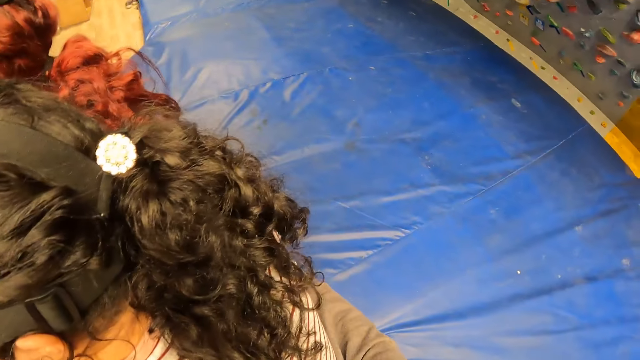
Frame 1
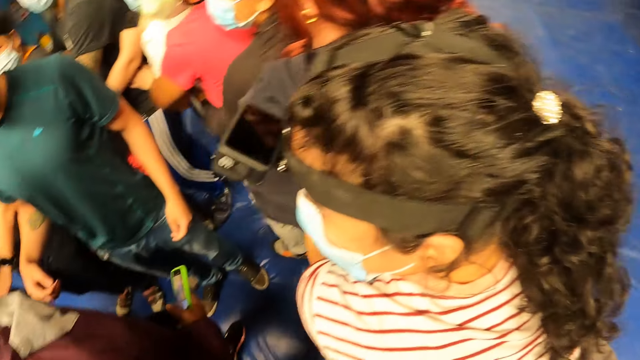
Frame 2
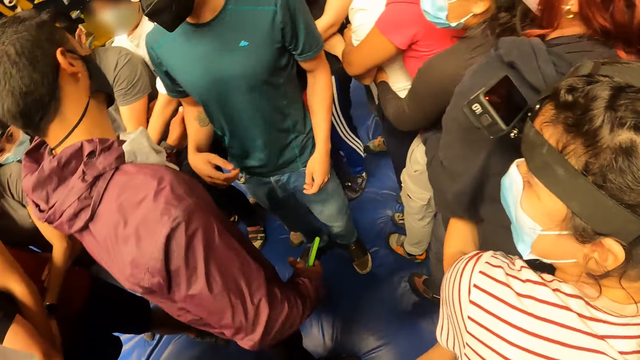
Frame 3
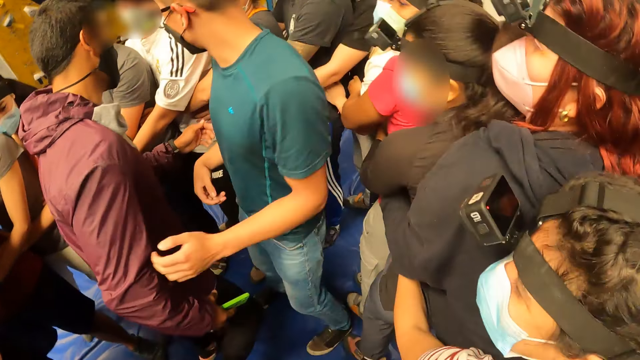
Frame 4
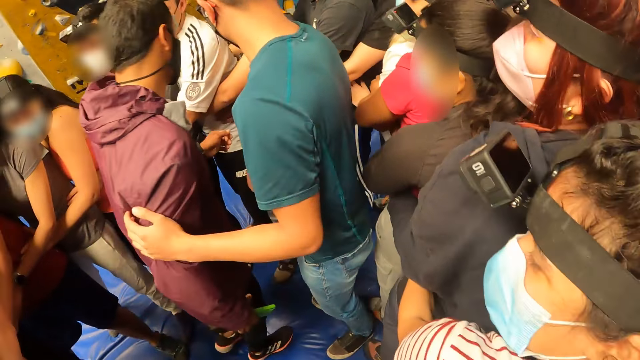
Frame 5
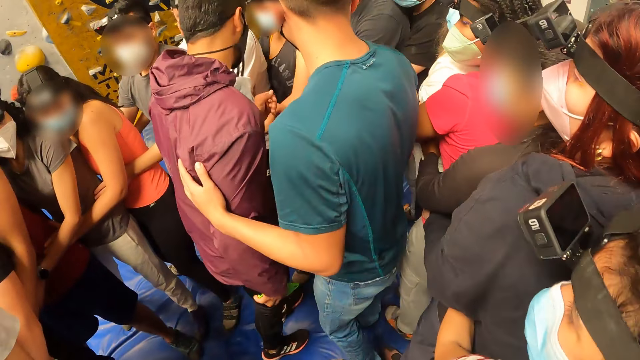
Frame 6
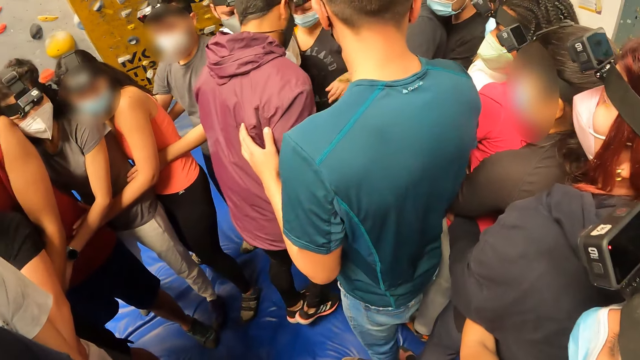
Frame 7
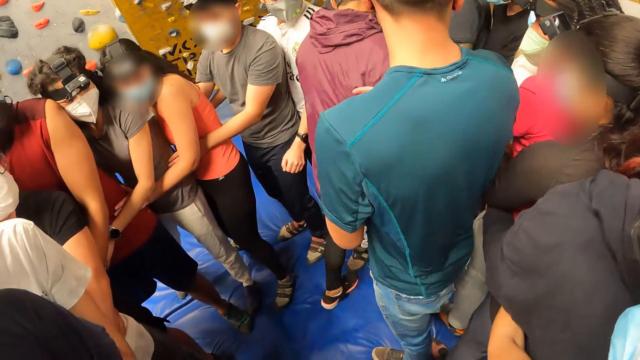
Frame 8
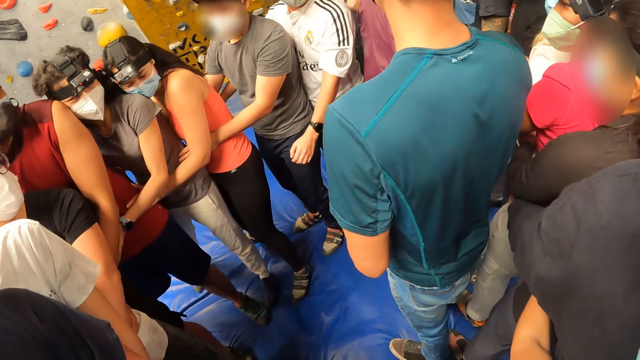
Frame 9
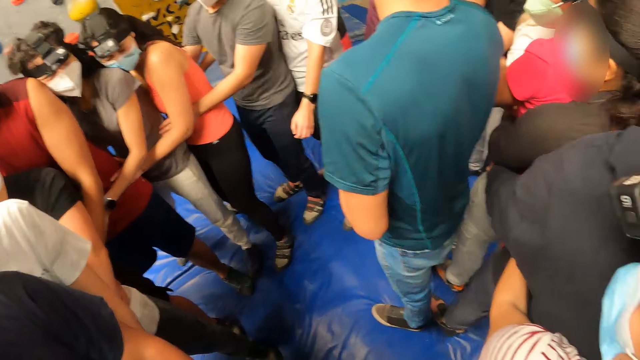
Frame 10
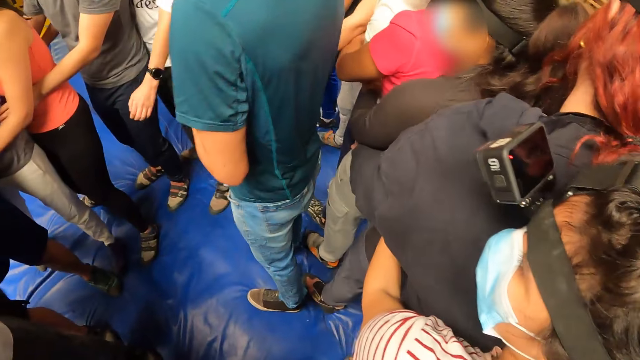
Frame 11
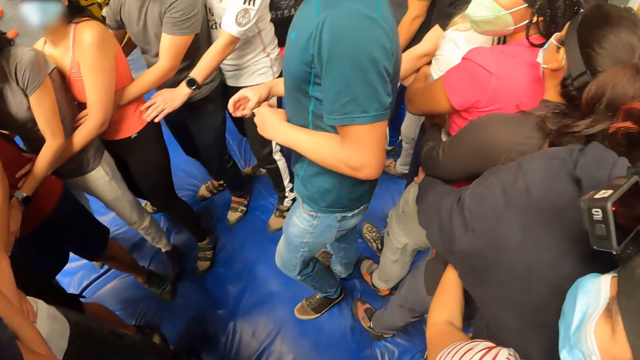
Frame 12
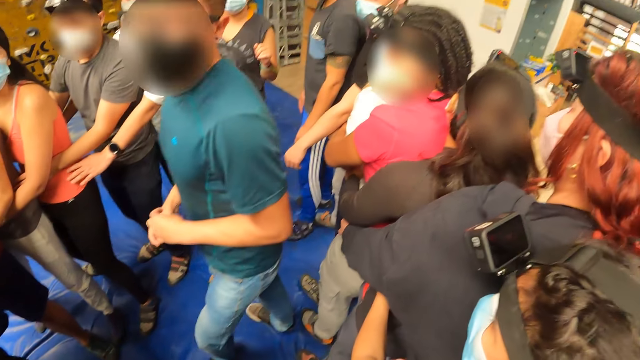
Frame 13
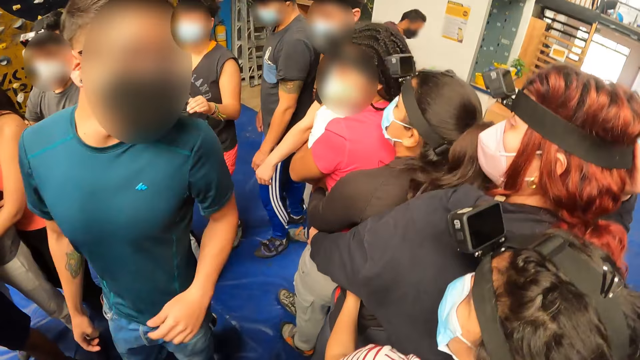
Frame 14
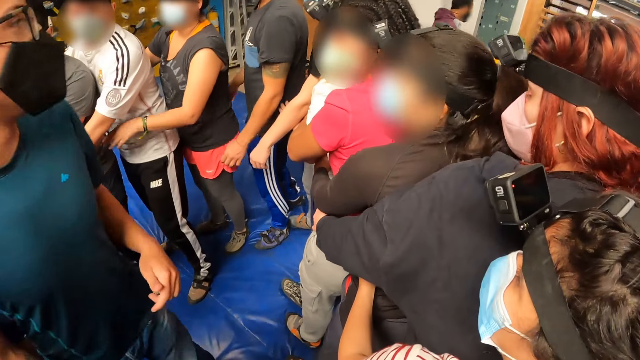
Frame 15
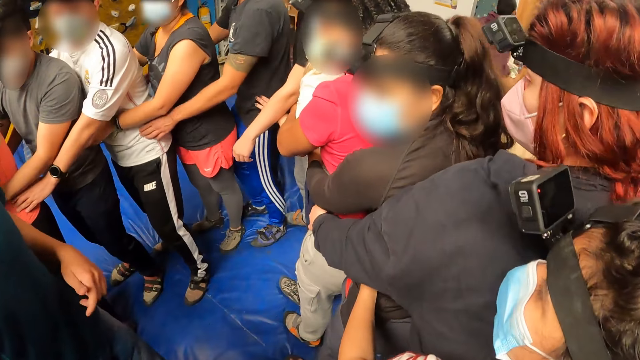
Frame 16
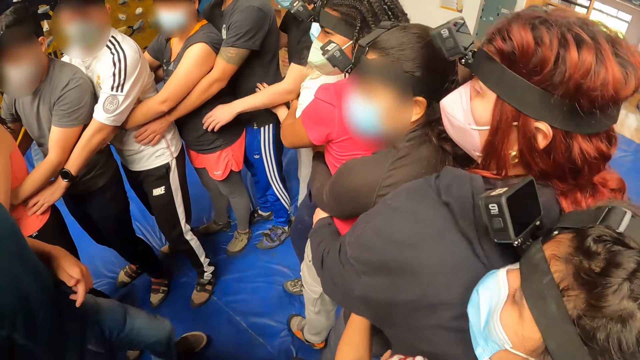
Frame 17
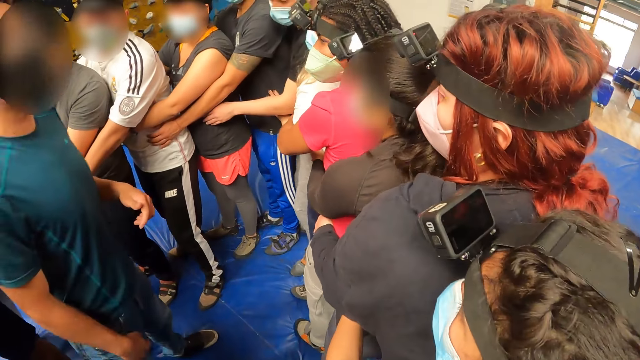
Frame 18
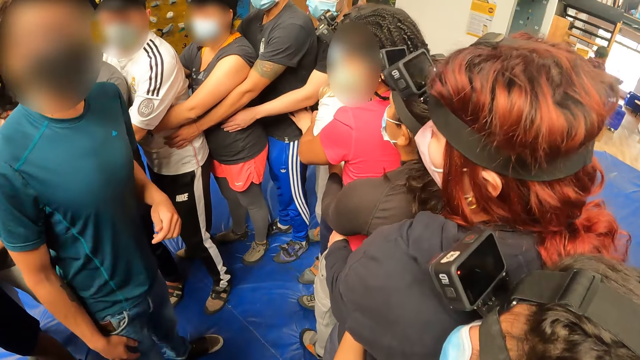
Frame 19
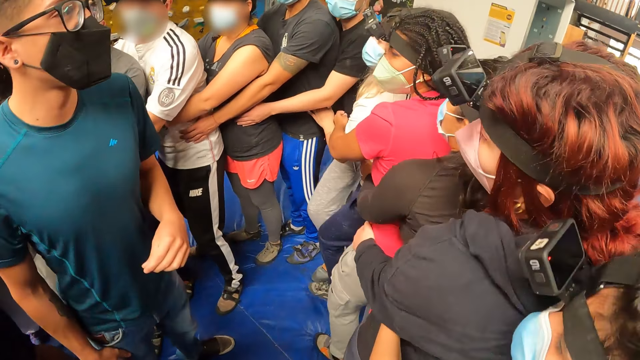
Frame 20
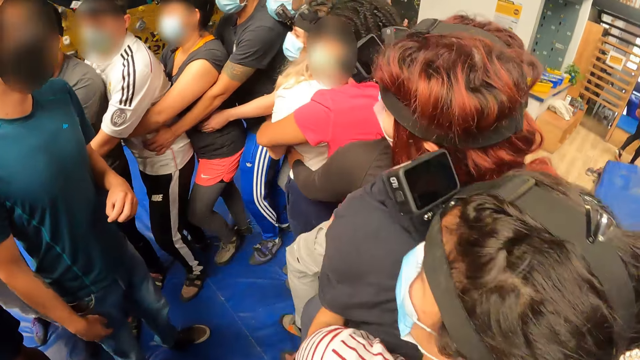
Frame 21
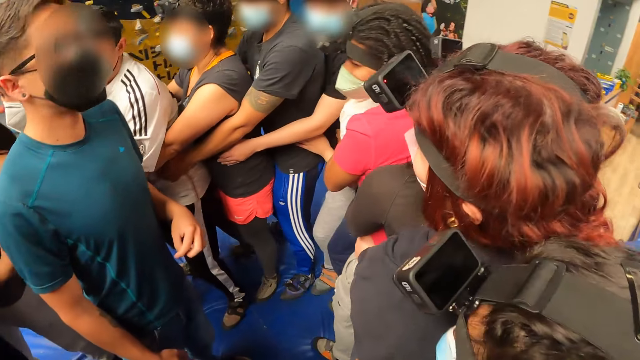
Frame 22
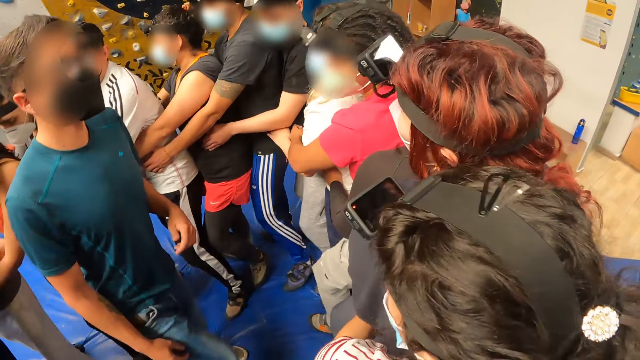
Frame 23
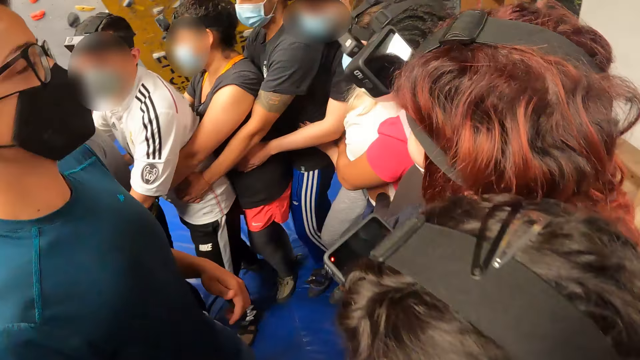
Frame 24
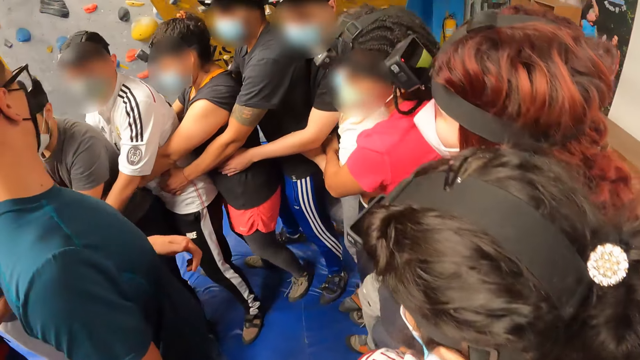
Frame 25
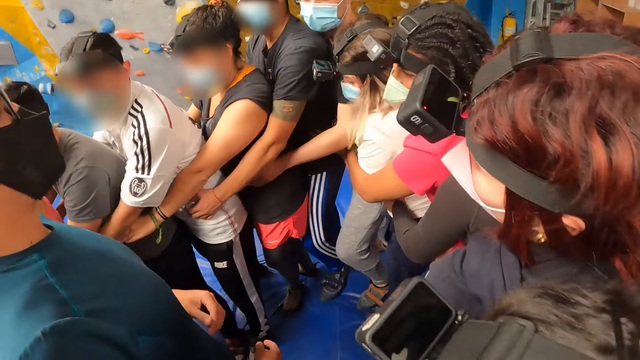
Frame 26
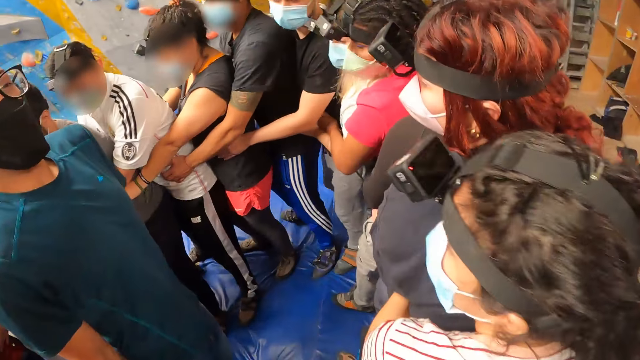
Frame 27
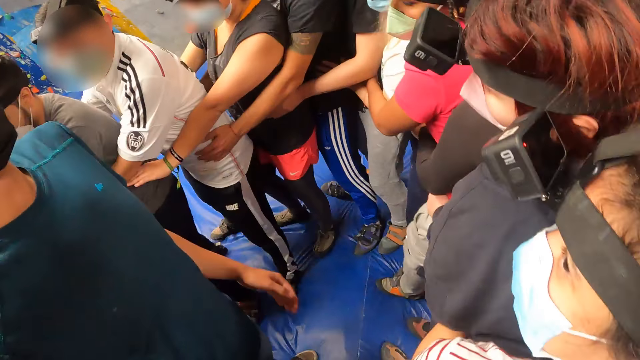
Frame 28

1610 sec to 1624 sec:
A man touches the back of another man. The other man walks out of the circle. The camera wearer walks forward with the group of people in the circle.

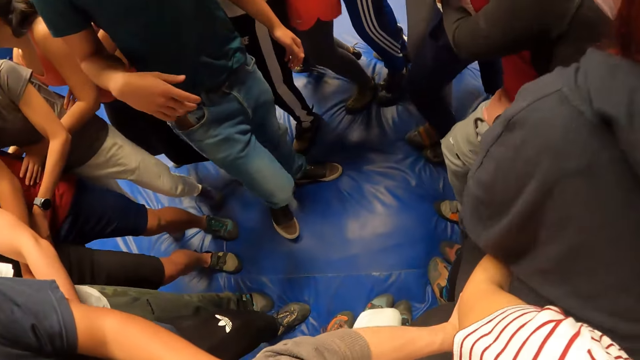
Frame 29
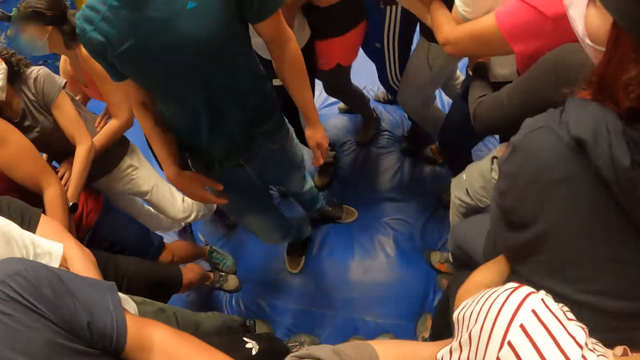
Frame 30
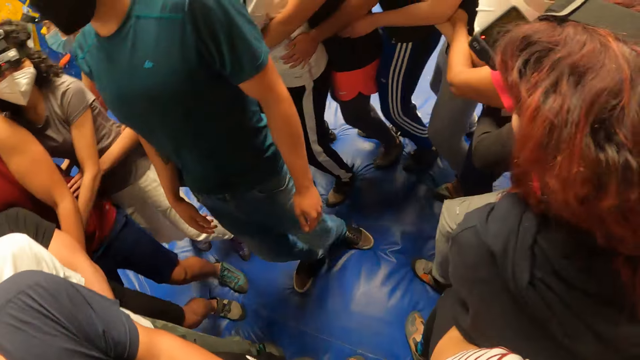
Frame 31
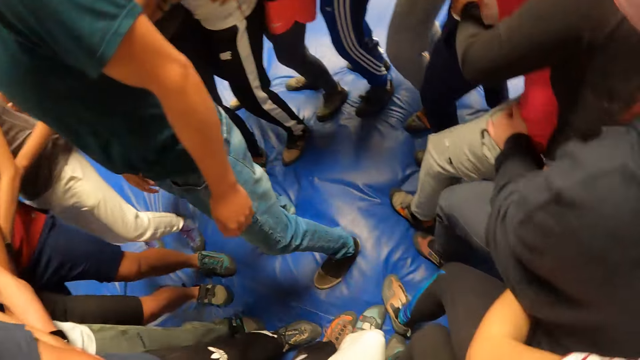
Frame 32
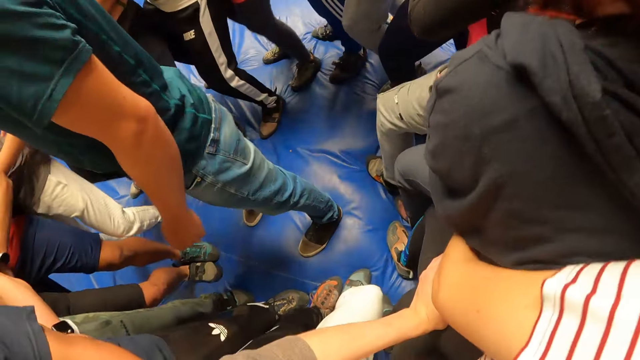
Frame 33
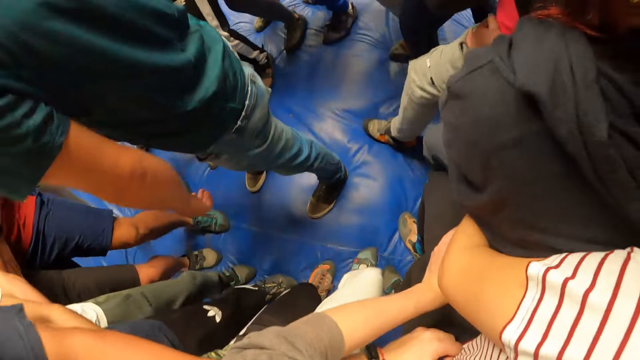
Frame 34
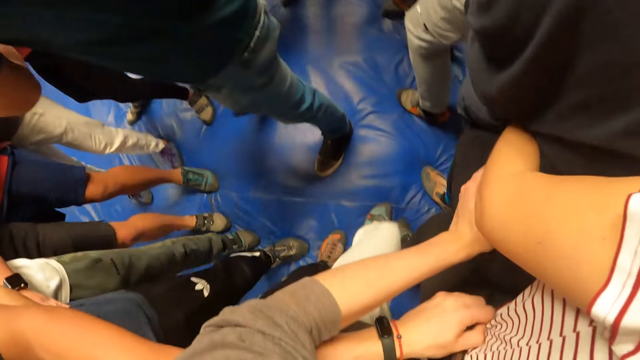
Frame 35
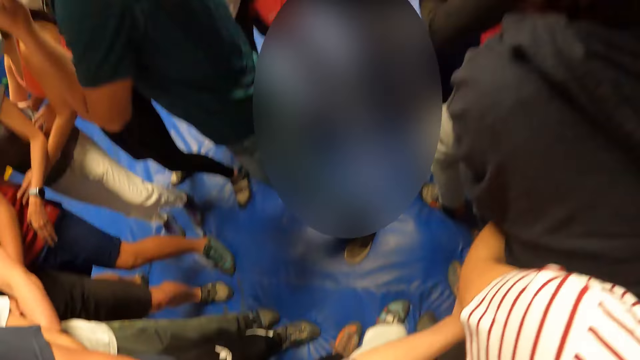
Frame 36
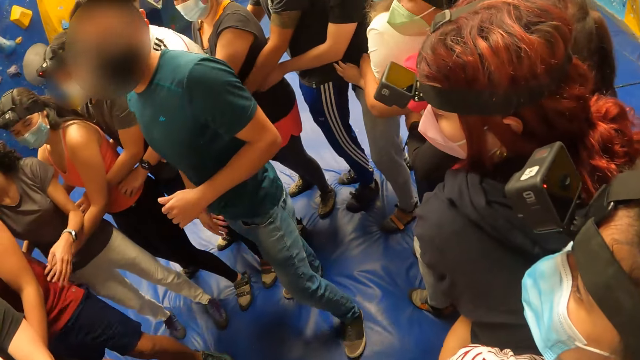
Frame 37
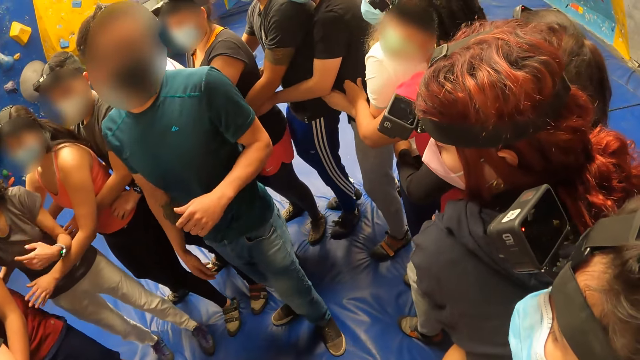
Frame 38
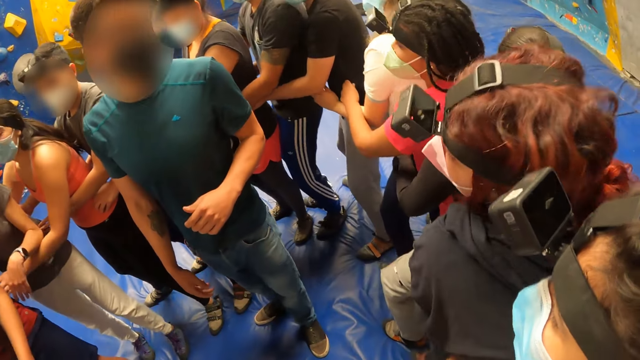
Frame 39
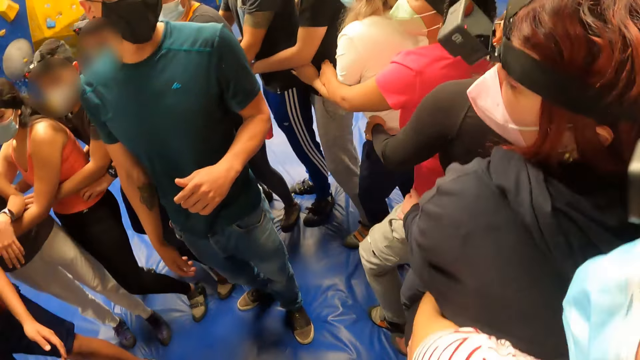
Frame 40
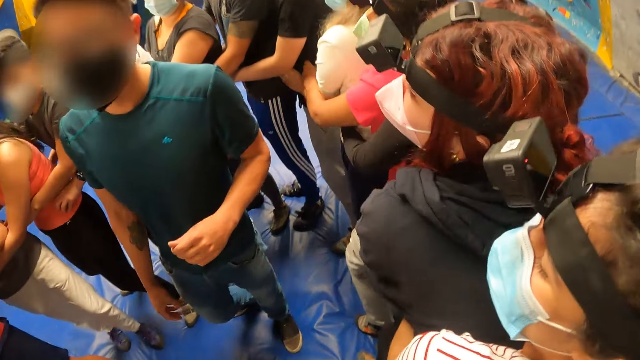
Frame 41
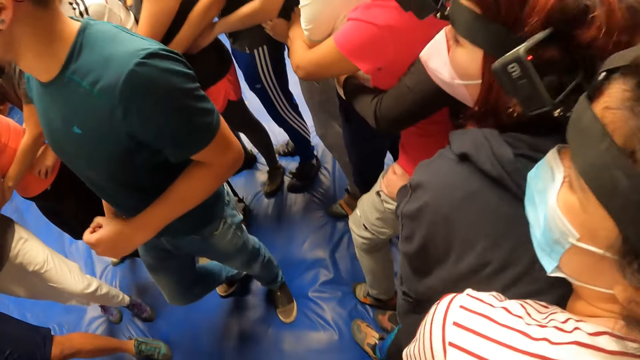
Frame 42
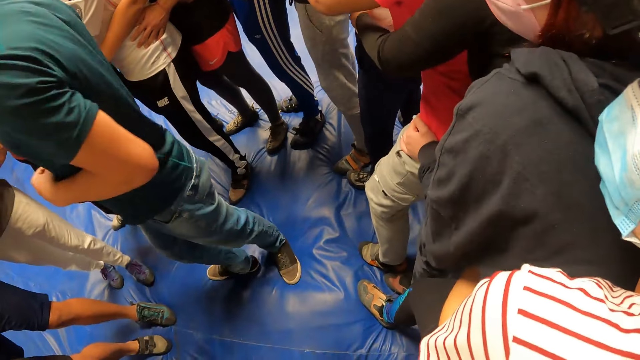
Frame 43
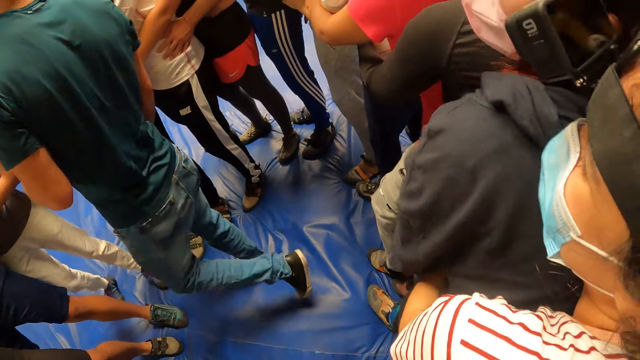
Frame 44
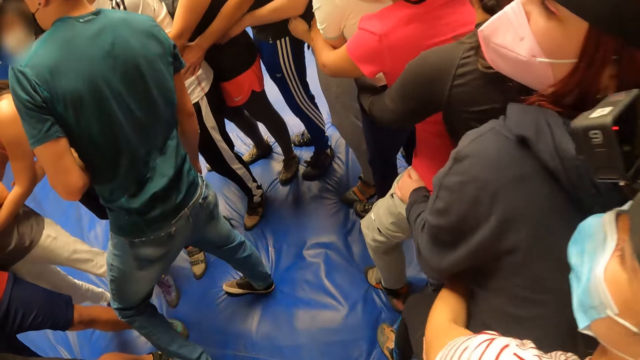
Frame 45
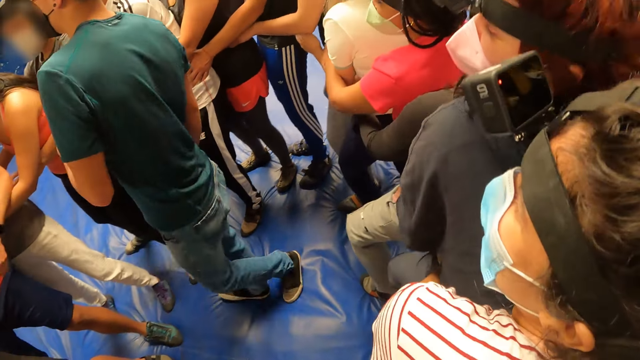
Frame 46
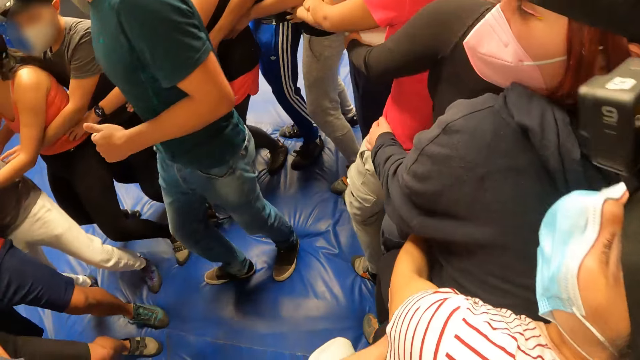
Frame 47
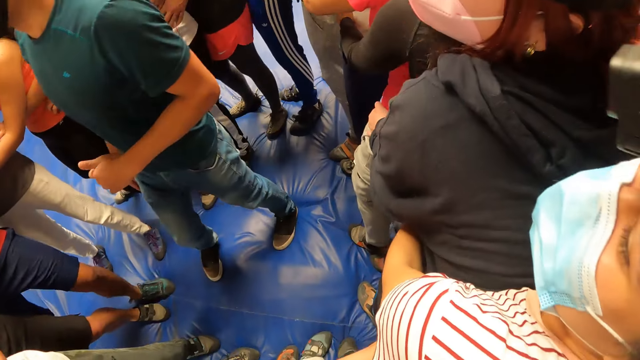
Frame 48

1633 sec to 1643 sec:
The camera wearer exercises on the floor with his friends. He jumps with the group of people in the circle. A man walks around the circle.
